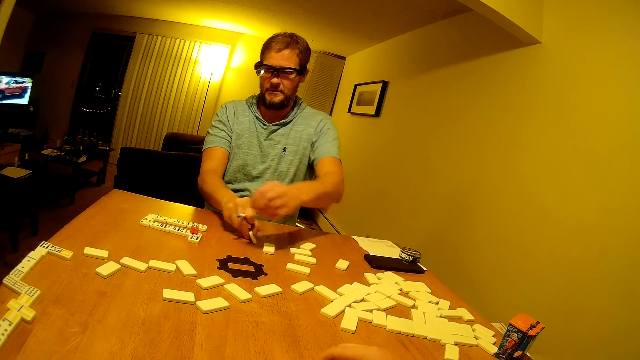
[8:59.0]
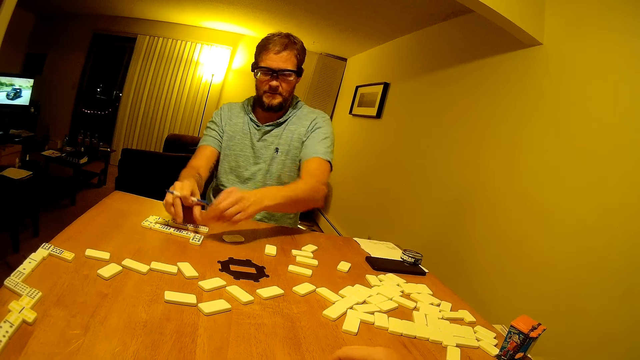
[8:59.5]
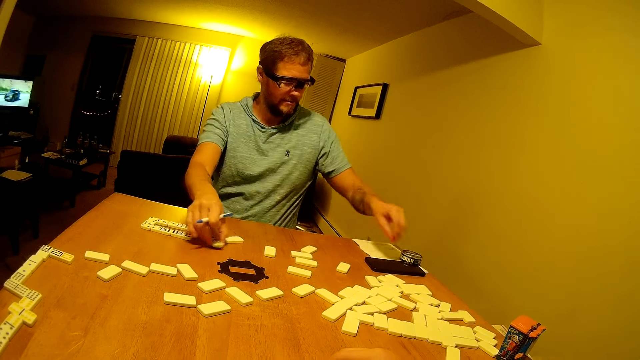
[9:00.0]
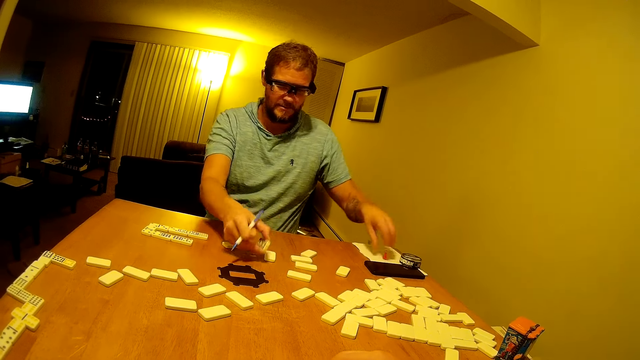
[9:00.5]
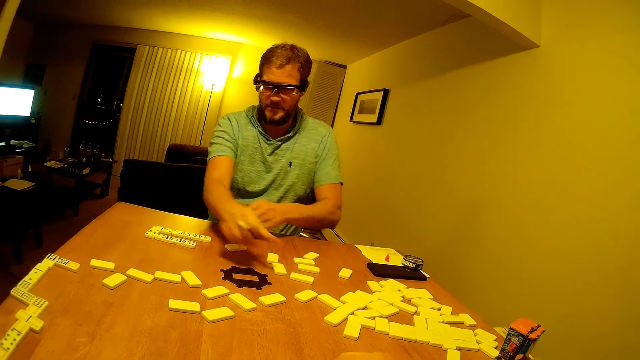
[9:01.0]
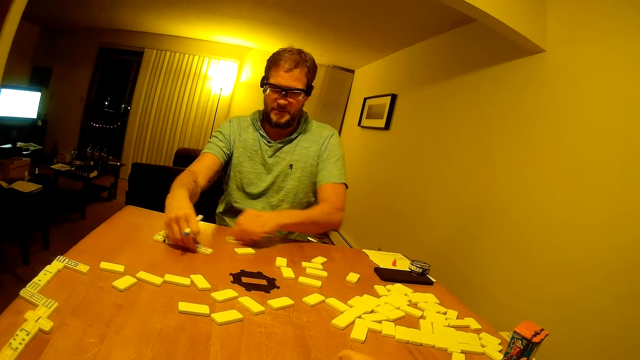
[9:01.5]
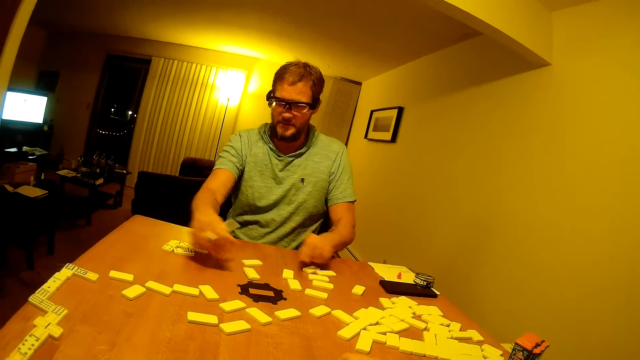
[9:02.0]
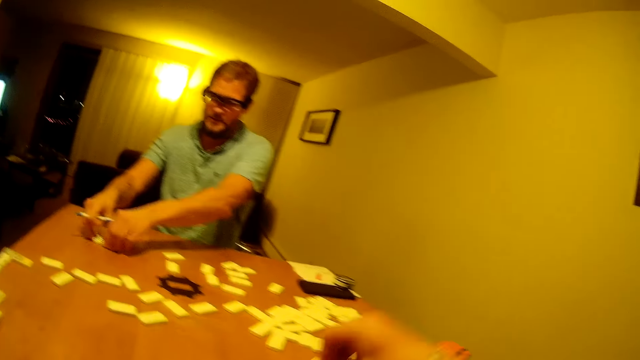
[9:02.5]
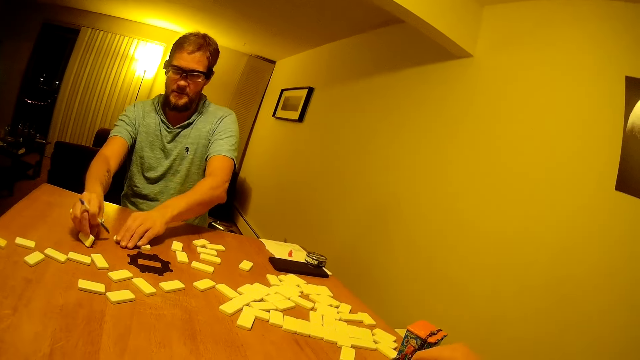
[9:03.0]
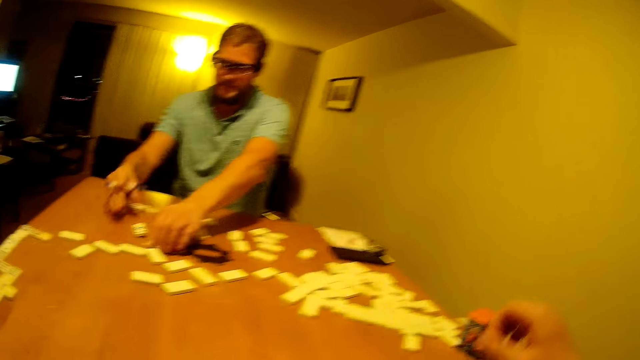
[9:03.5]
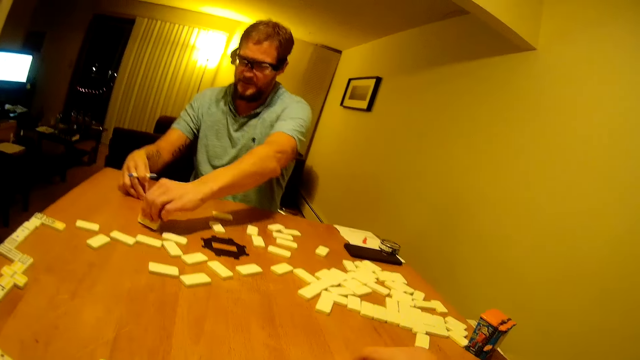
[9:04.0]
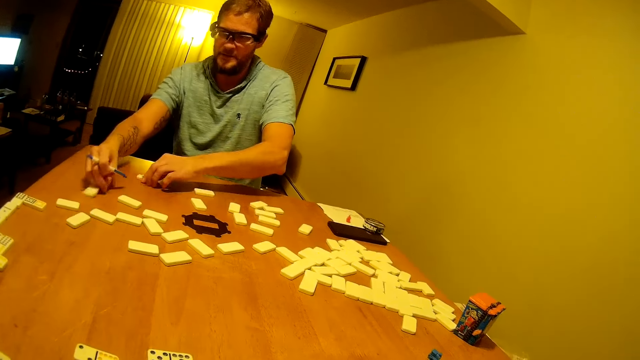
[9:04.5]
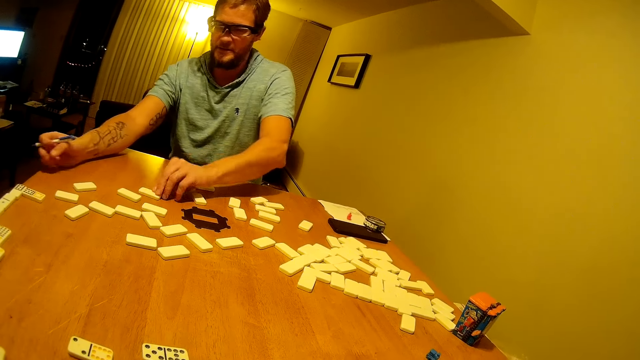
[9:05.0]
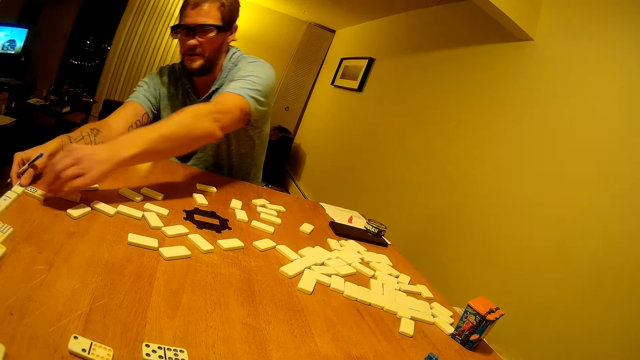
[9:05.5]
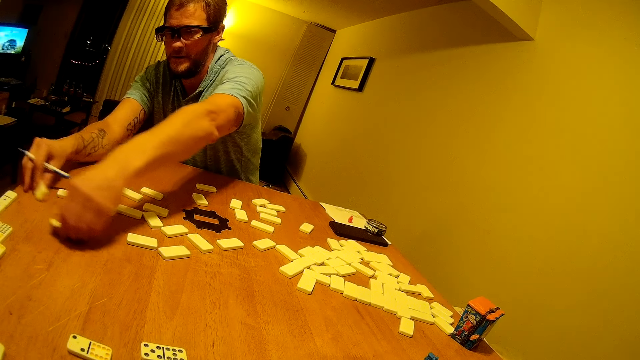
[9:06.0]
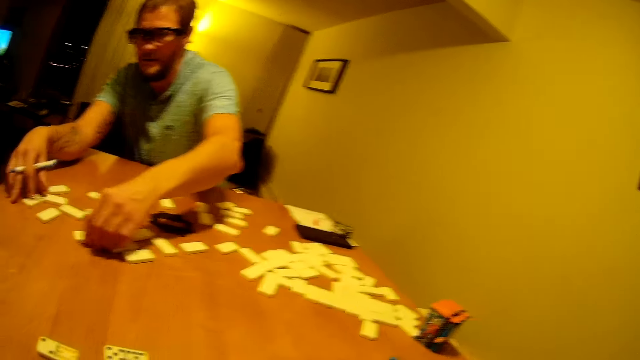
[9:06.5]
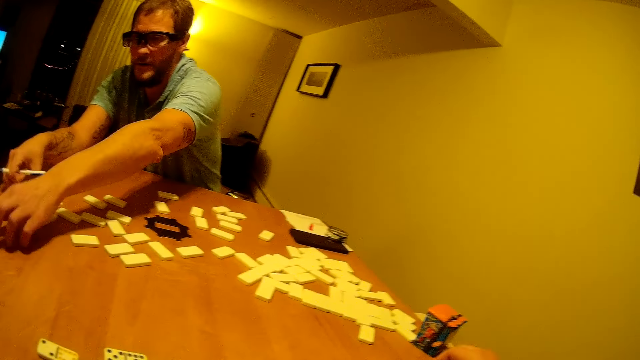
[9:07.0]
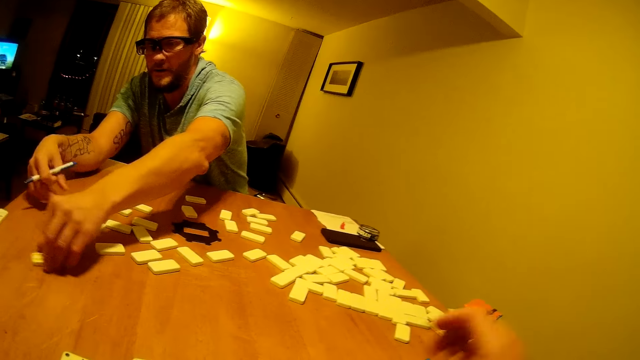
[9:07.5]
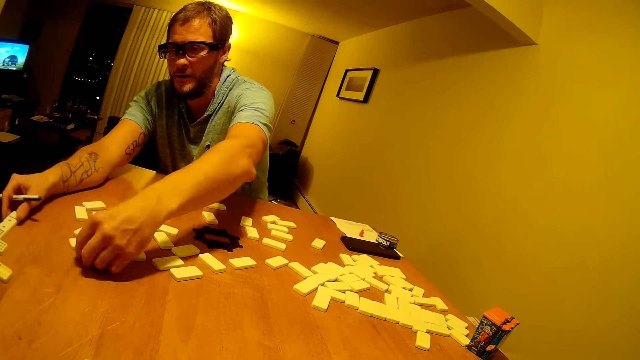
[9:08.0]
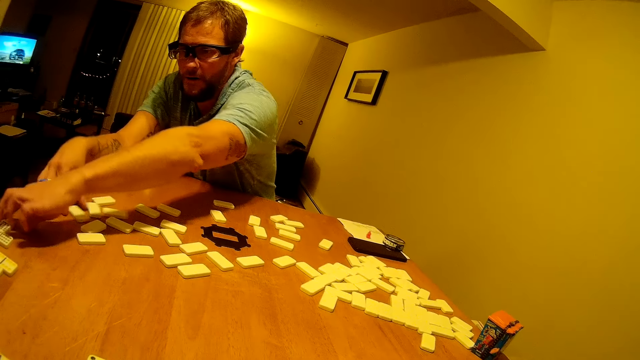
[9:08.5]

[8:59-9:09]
A man picks a domino piece. The man removes something from the domino. The man places the domino on top of a paper.

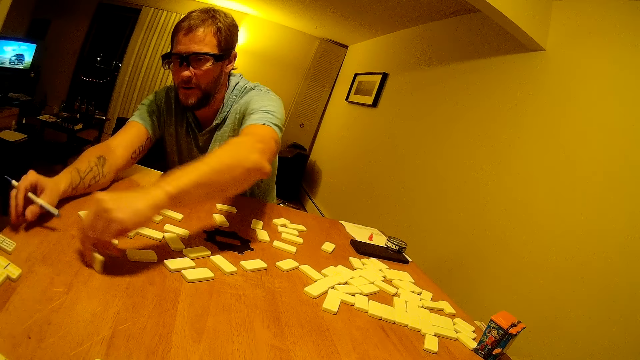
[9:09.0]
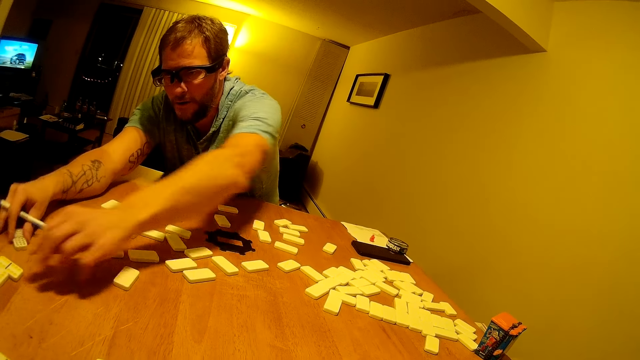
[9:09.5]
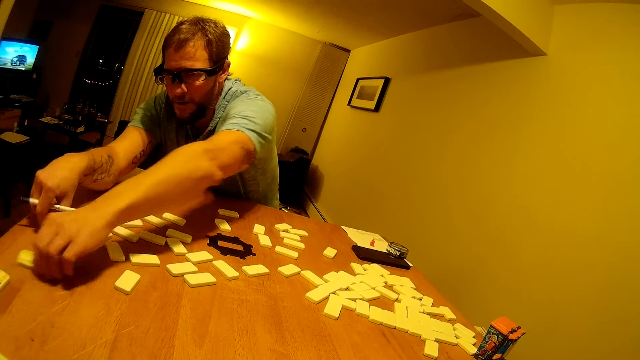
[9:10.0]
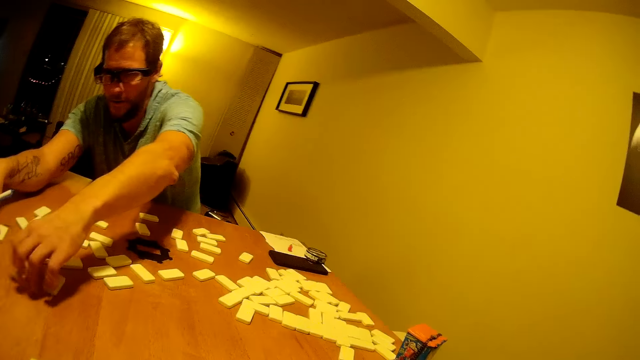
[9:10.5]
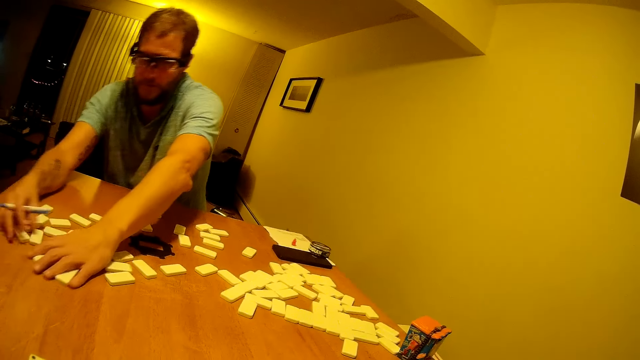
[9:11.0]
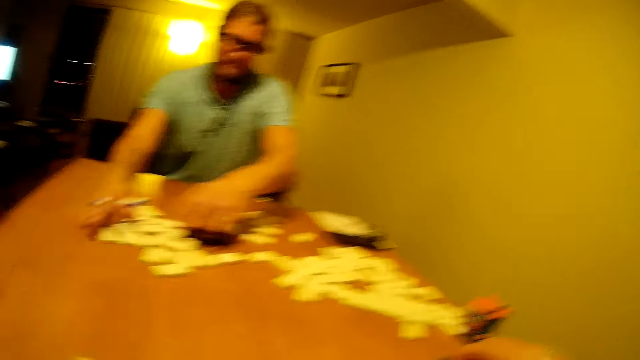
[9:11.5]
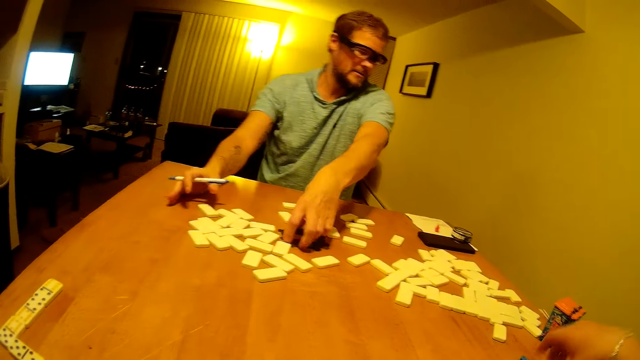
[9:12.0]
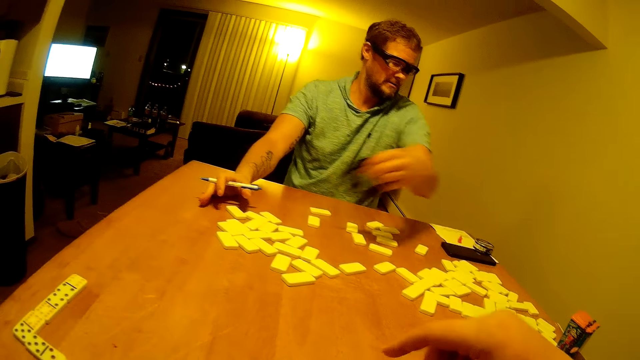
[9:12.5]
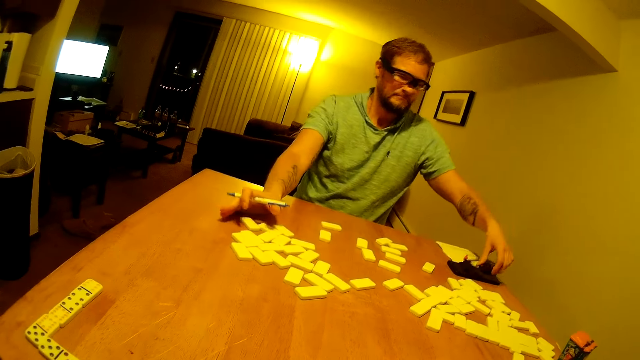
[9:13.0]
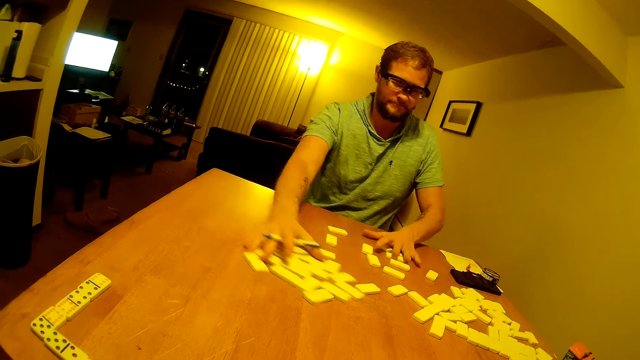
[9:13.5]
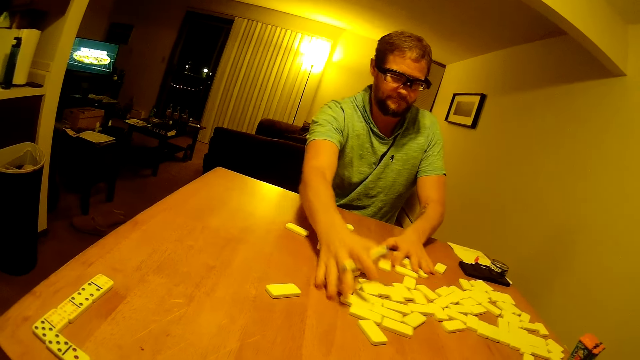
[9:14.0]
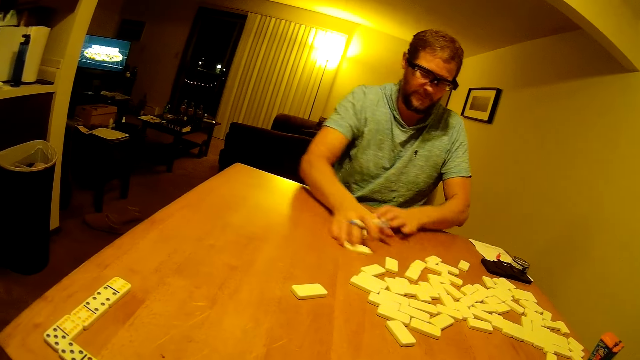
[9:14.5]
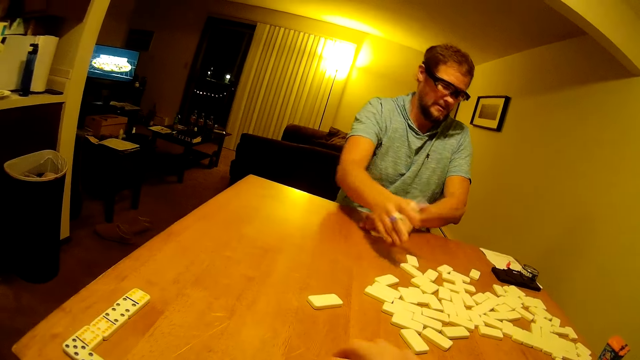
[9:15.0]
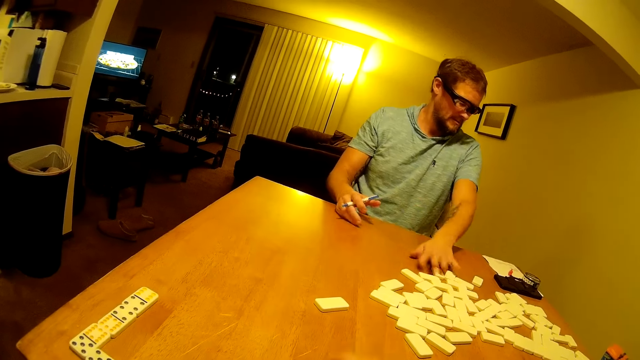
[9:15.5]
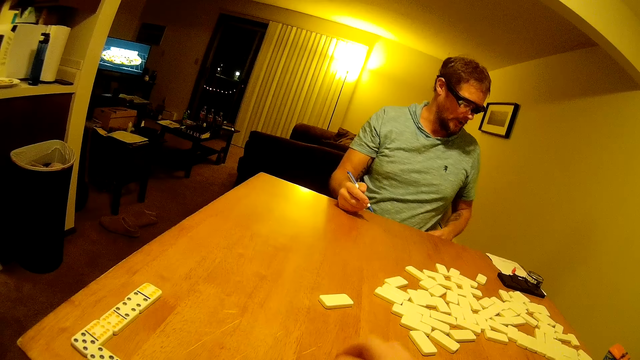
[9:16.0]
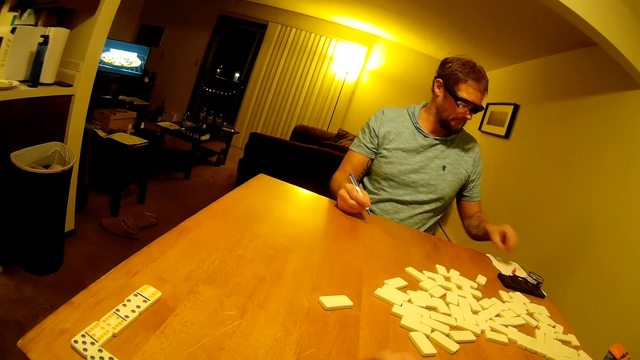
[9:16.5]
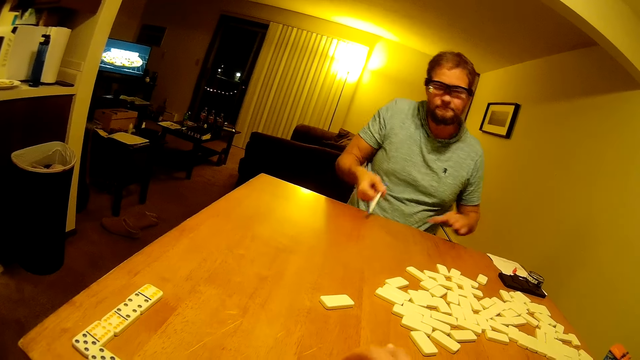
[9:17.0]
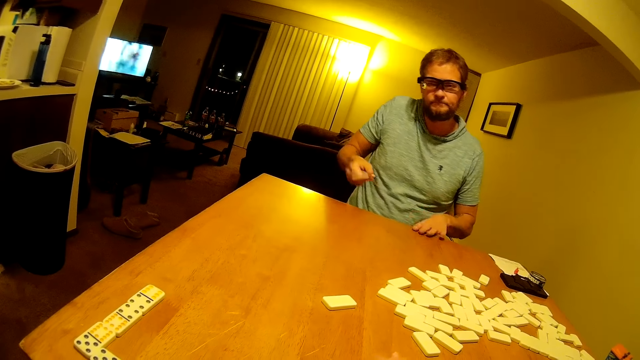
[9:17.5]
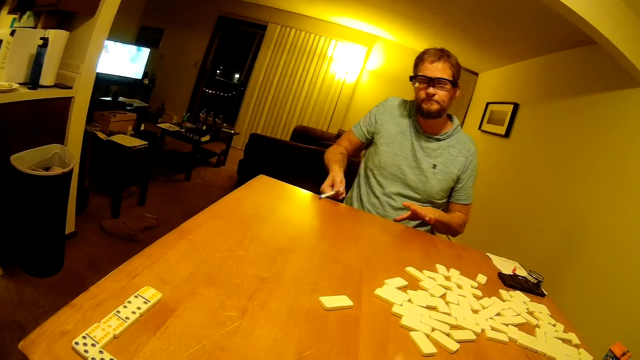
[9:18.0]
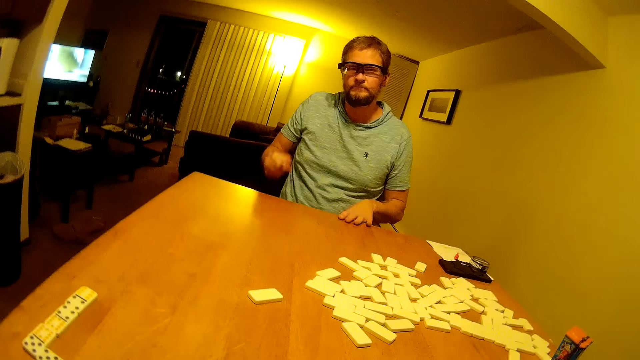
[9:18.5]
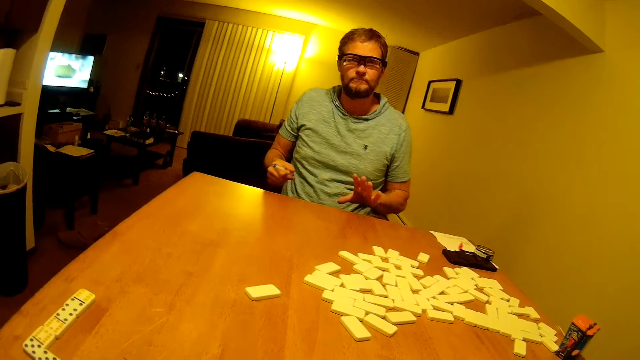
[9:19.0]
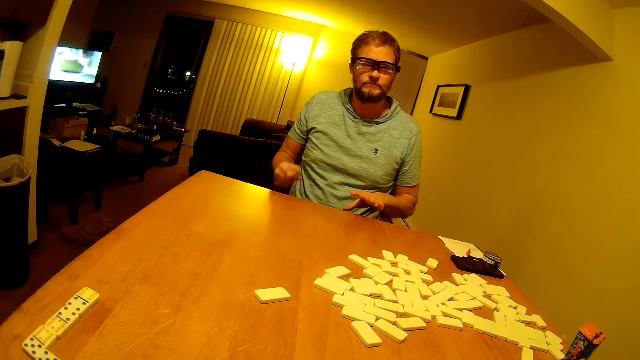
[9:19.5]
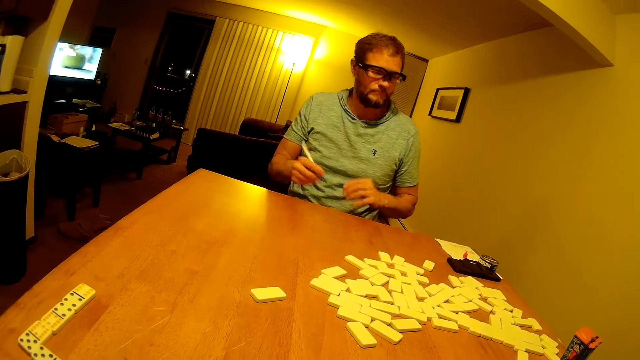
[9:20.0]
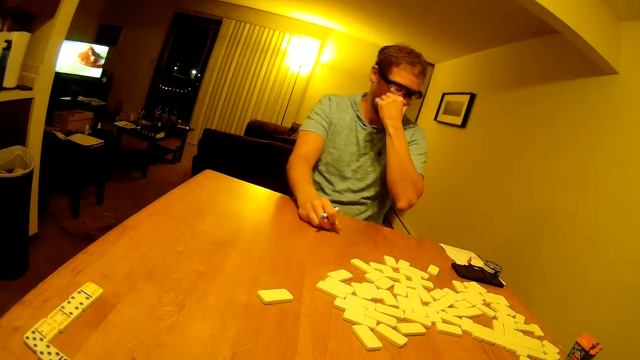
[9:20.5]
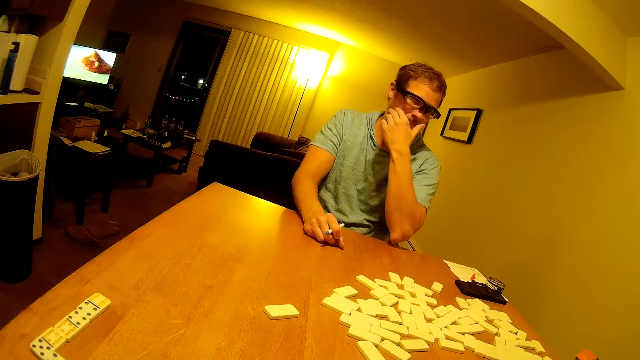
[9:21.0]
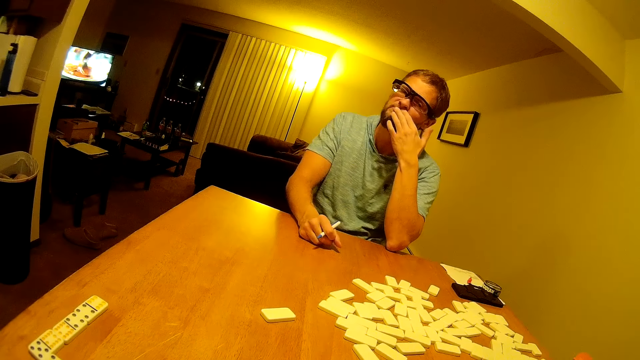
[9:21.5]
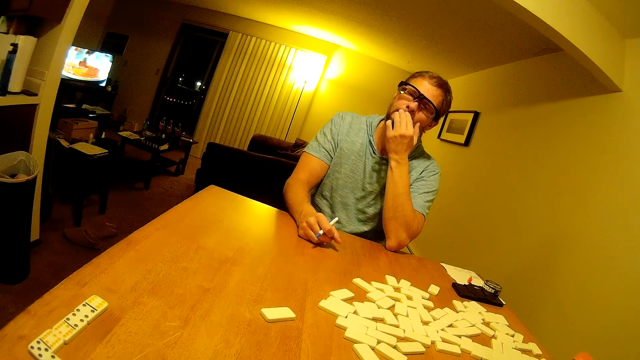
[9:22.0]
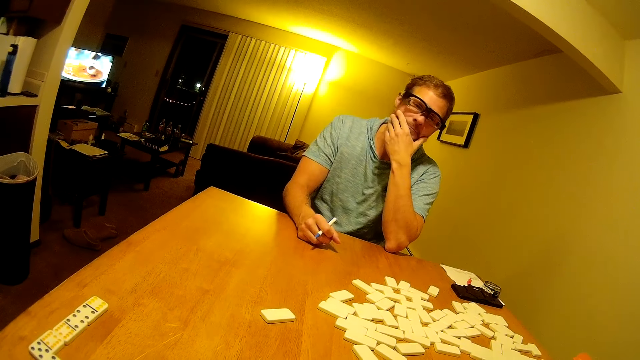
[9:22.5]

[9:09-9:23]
A man removes the Mexico train hub from the table, places the Mexico train hub on the phone and pushes the dominoes aside on the table. The man looks around and speaks. The man hits the table with his hand and a pen. The man rubs his face with his hand.
